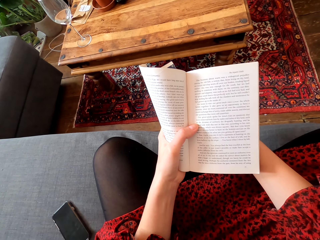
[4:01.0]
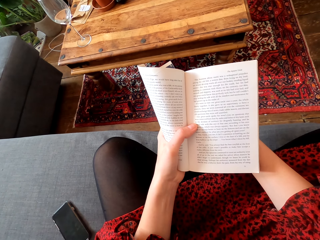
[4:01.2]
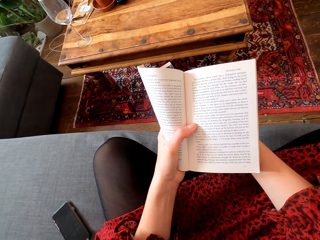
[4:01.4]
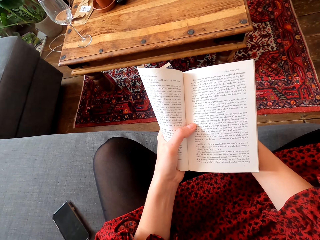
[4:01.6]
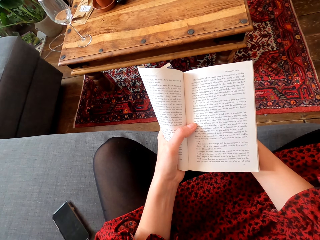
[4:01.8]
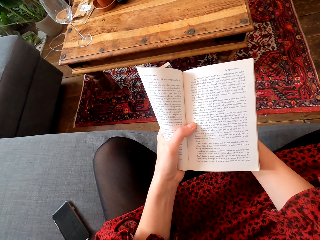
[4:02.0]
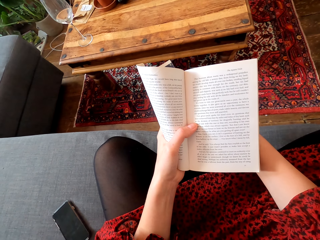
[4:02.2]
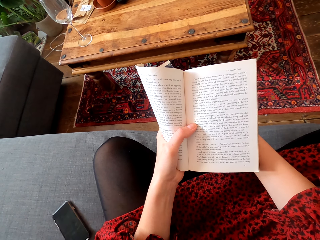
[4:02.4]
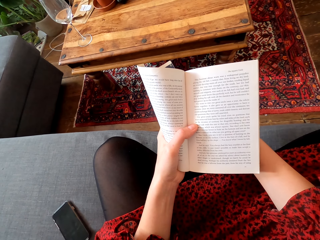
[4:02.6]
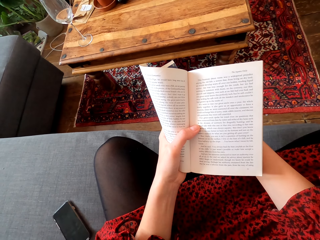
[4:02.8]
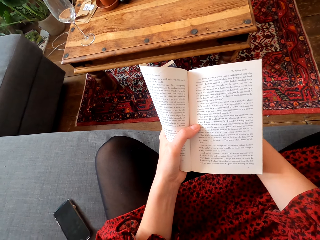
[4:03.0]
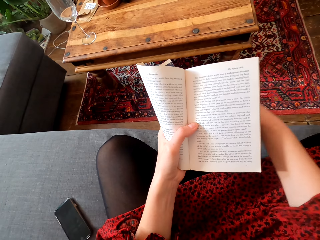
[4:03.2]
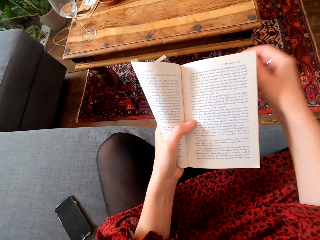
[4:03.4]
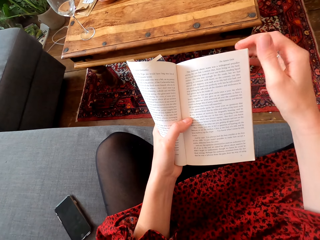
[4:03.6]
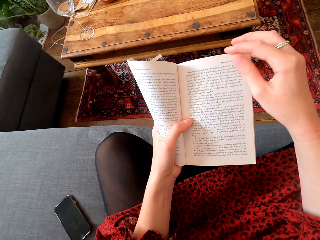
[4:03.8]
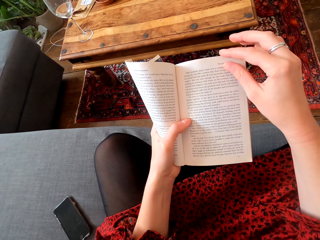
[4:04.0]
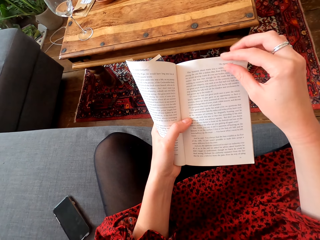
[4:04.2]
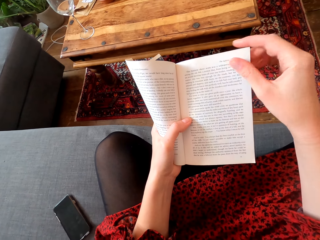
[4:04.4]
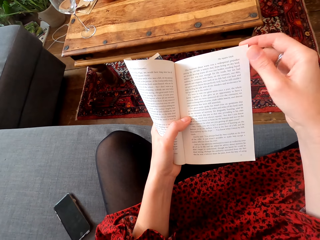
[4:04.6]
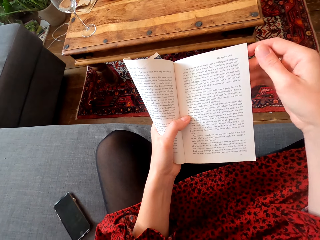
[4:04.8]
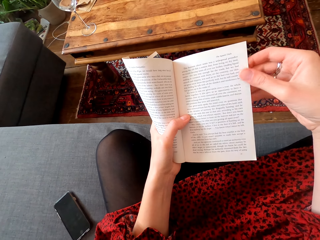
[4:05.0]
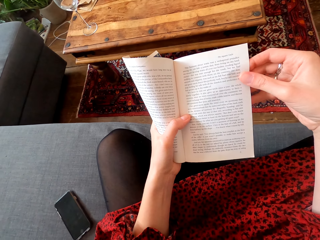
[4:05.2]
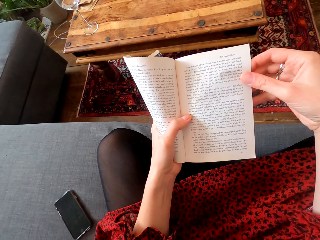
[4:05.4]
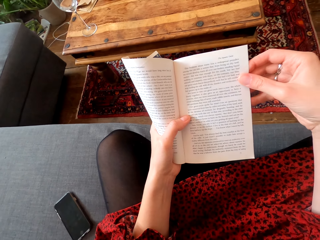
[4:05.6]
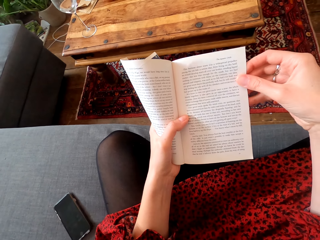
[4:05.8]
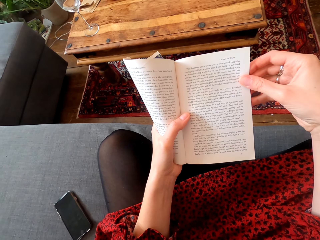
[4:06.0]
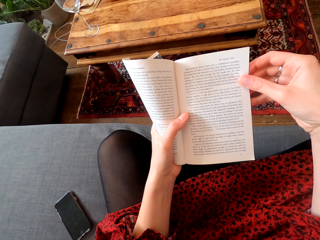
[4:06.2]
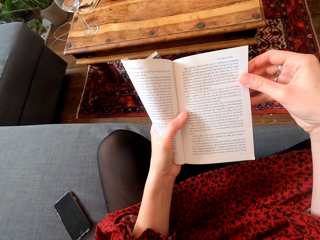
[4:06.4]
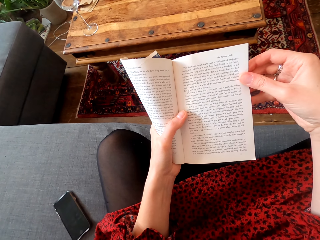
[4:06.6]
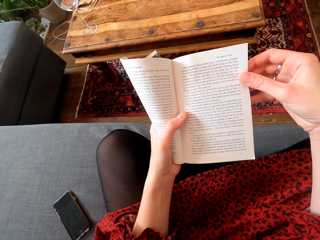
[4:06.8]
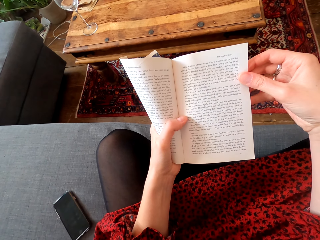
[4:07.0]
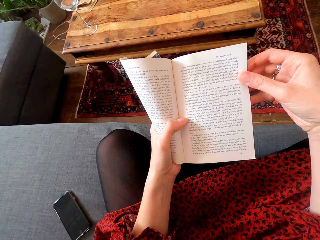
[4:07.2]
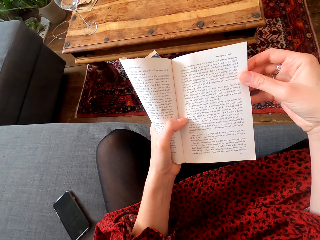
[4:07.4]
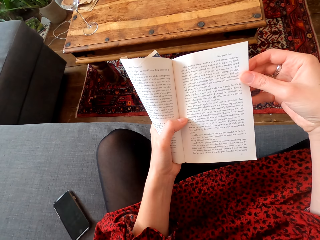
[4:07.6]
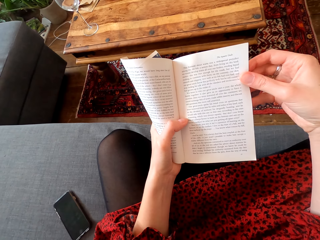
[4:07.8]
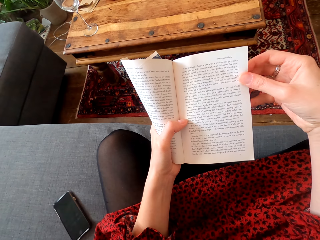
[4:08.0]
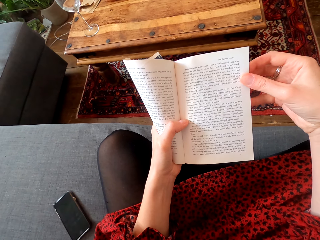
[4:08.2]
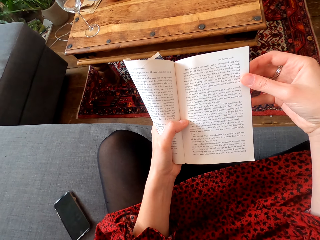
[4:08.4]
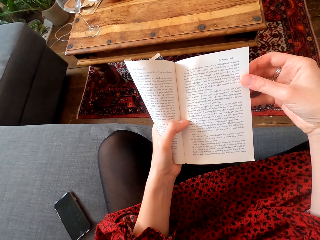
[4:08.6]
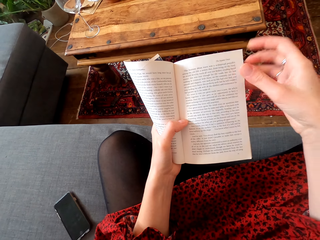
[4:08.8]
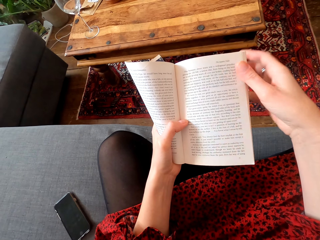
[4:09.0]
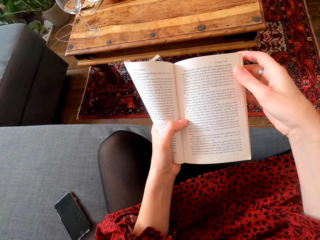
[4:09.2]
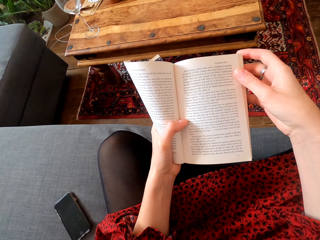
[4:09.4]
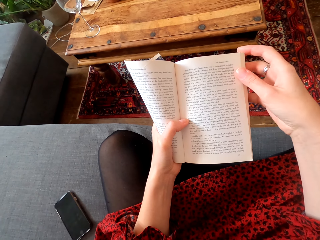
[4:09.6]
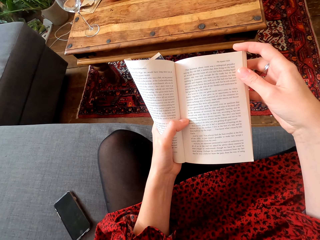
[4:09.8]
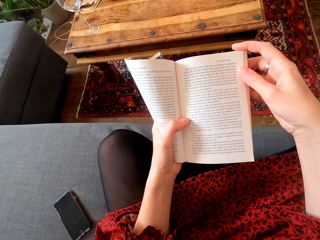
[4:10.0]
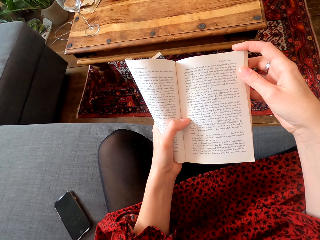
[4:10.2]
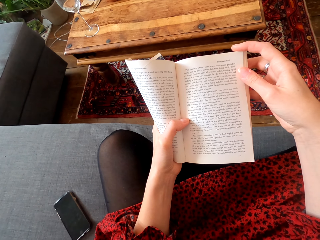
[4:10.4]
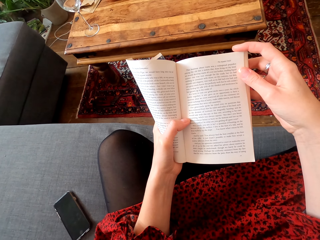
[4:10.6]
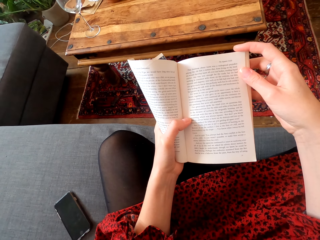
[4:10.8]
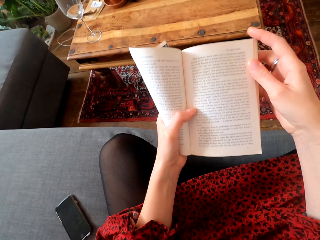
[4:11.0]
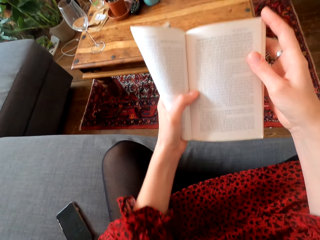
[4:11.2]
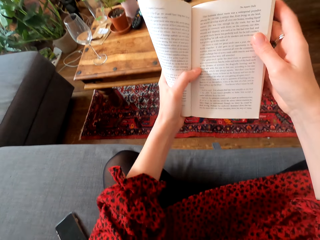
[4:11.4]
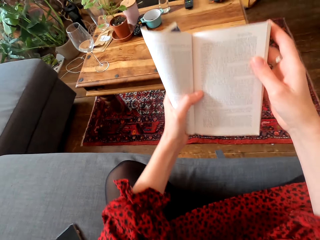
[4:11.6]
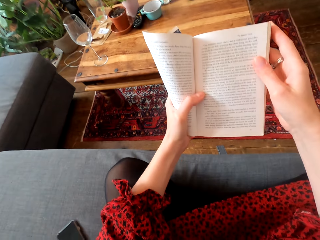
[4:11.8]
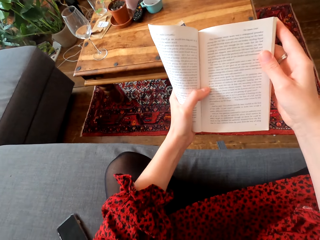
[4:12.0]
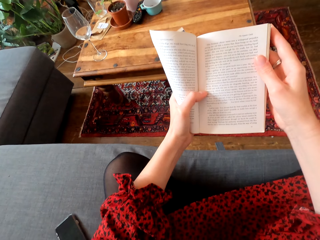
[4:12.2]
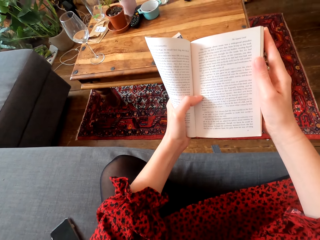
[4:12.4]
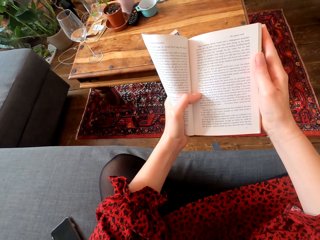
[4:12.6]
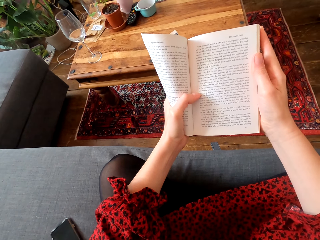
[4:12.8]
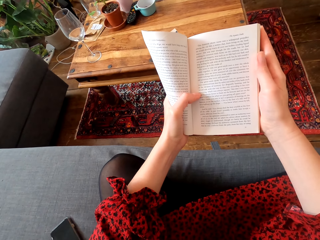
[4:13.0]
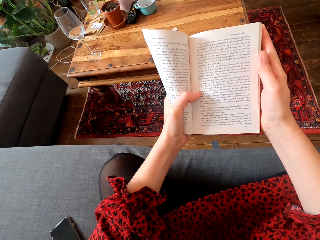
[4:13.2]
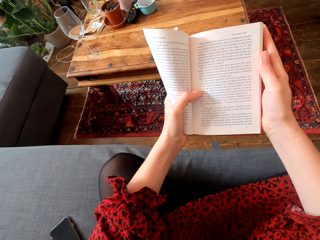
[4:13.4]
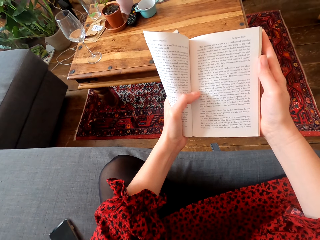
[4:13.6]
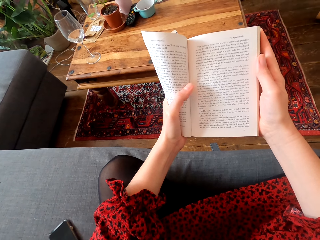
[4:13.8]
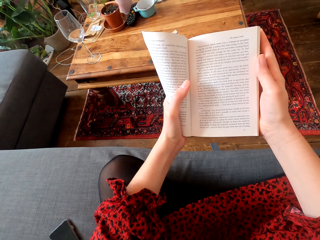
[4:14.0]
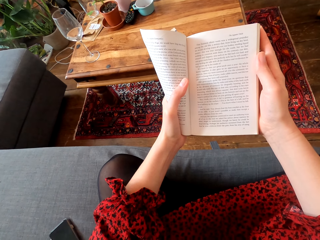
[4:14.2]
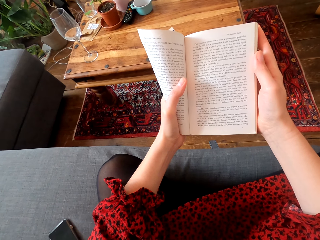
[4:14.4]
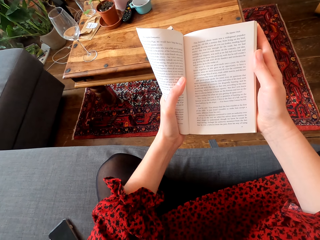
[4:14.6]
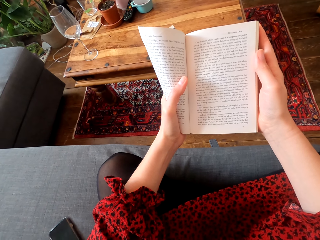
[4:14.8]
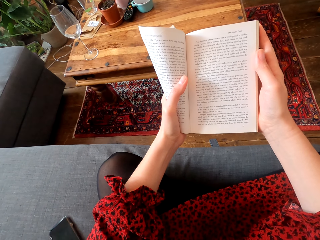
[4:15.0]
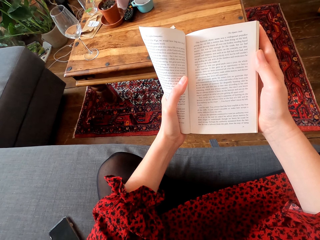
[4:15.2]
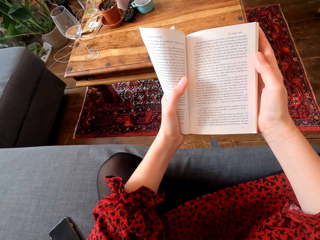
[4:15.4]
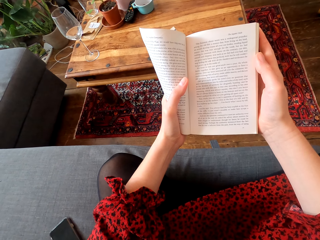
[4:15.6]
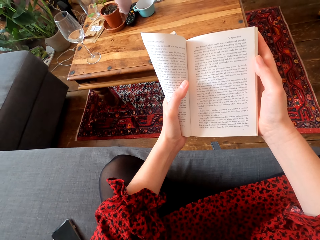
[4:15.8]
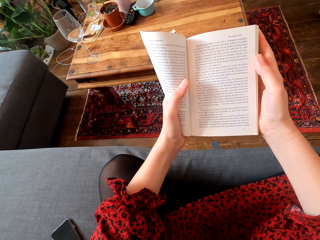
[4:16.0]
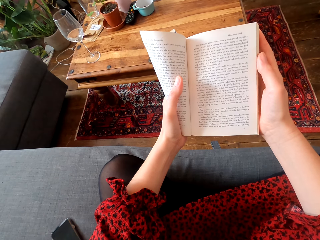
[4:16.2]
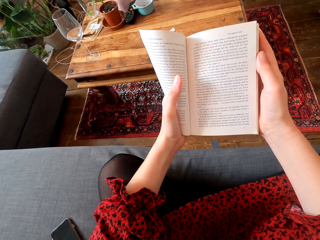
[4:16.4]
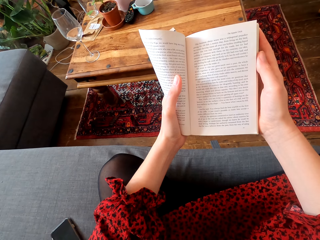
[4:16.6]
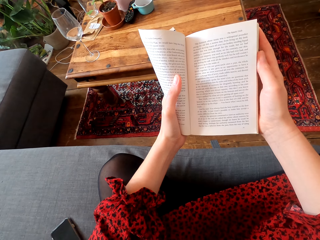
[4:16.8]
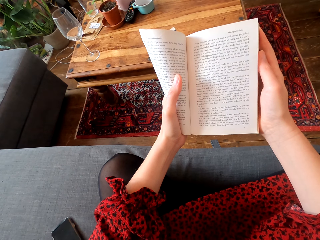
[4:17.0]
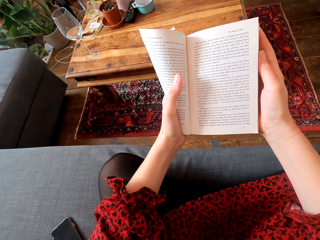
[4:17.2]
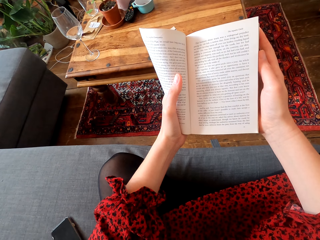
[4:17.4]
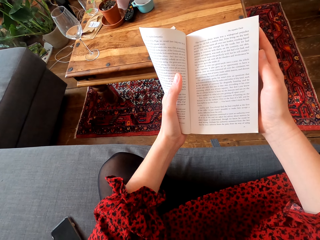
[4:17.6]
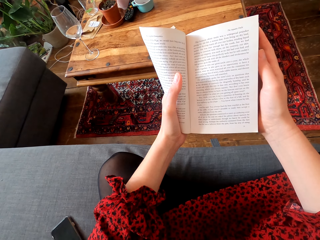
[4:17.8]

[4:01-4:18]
The camera wearer aligns a page of a book. They read the book. They straighten the hands. They read the book.

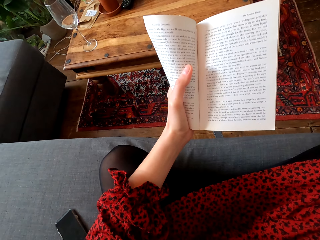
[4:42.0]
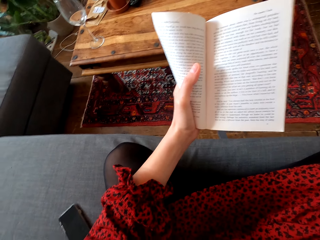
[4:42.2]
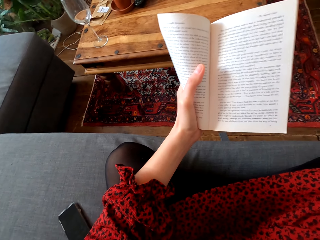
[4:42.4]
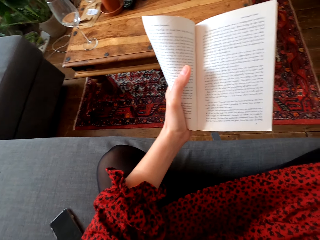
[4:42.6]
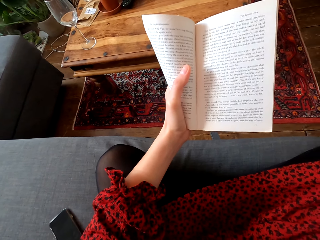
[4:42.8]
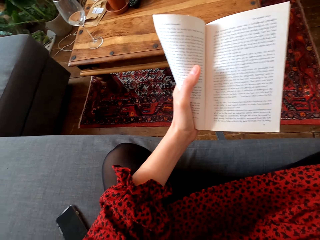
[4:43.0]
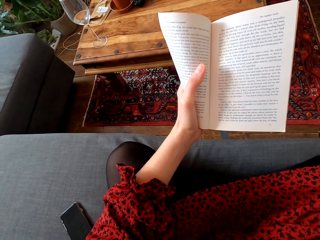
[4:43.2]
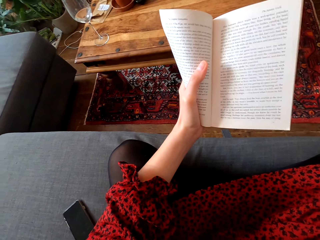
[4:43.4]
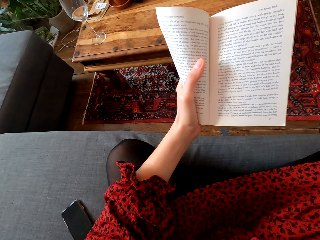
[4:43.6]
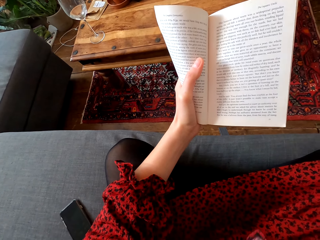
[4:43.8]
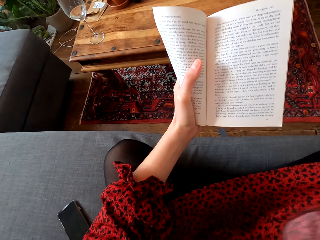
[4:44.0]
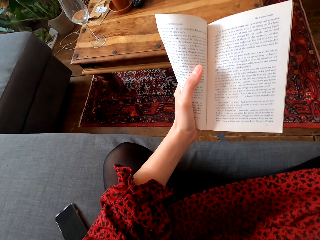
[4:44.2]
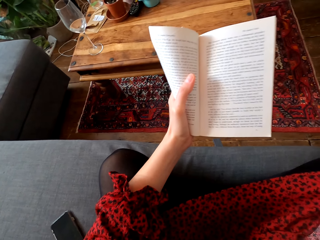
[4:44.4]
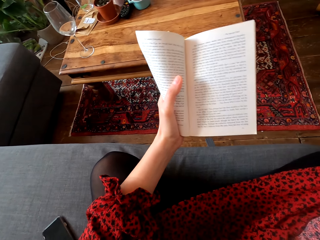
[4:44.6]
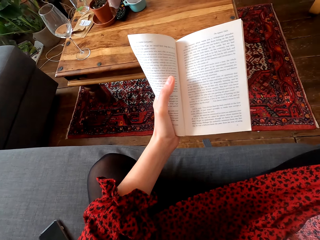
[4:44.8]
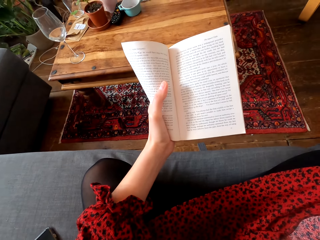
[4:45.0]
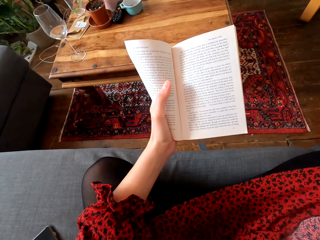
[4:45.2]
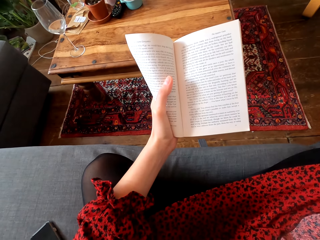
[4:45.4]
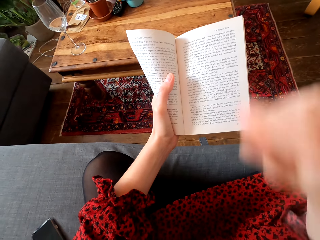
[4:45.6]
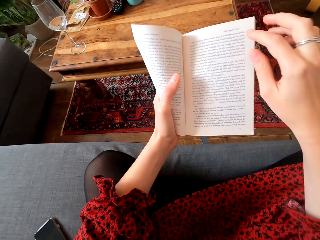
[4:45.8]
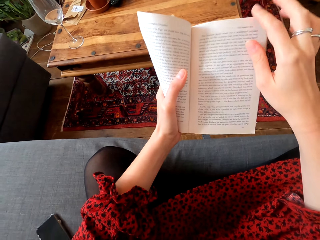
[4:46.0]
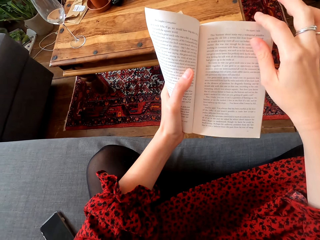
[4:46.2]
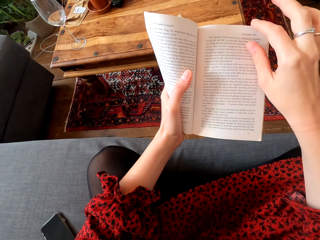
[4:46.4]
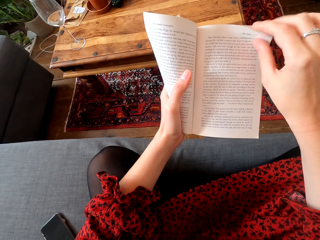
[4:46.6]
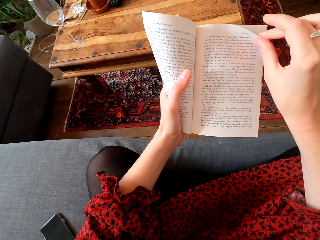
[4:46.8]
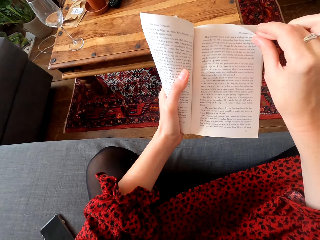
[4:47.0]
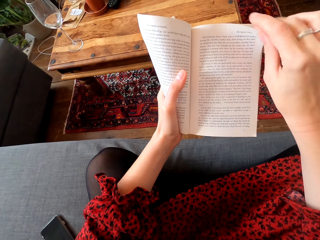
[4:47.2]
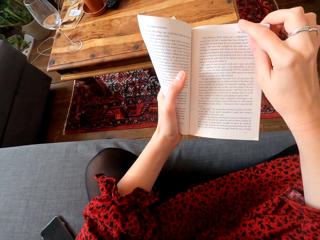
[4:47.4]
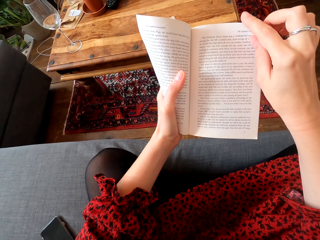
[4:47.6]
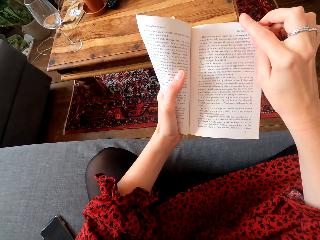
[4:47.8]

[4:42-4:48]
The camera wearer reads the novel. They hold the book.
